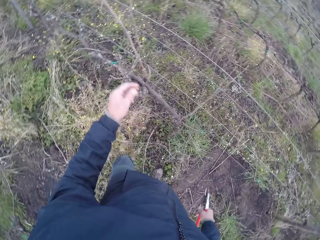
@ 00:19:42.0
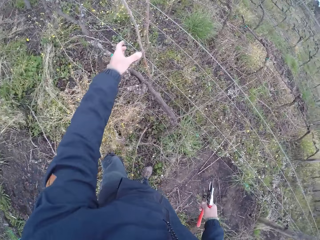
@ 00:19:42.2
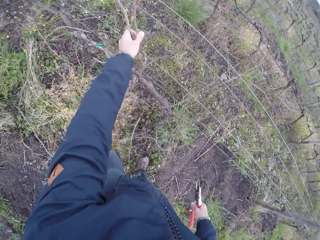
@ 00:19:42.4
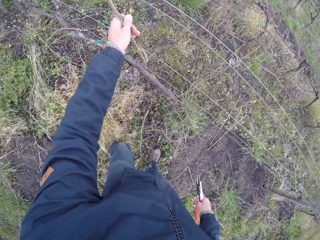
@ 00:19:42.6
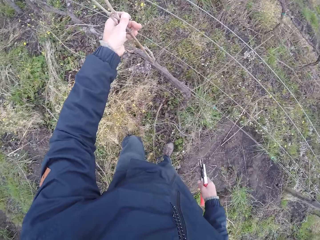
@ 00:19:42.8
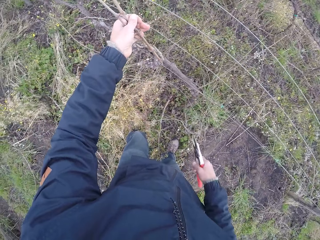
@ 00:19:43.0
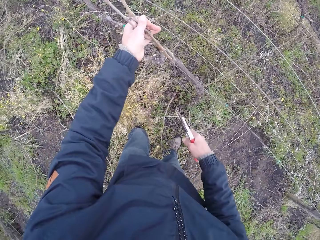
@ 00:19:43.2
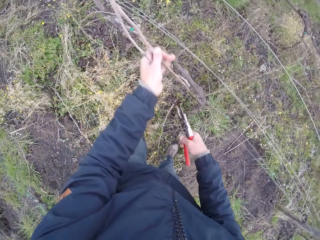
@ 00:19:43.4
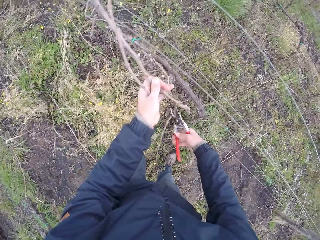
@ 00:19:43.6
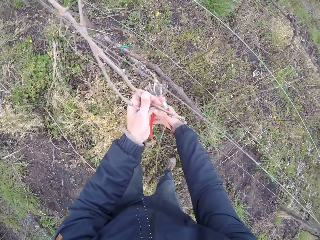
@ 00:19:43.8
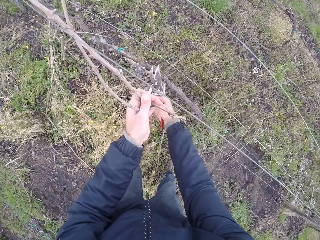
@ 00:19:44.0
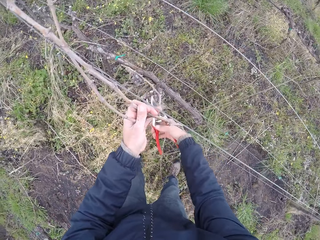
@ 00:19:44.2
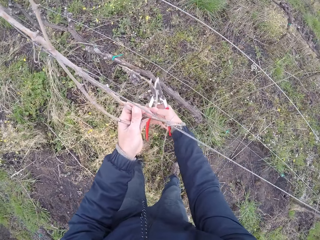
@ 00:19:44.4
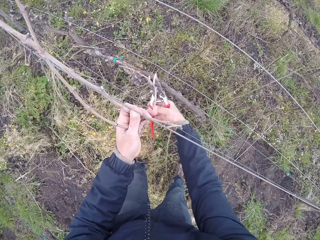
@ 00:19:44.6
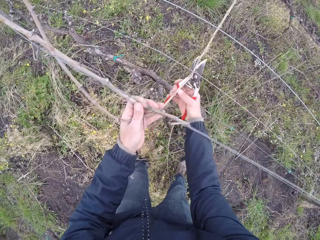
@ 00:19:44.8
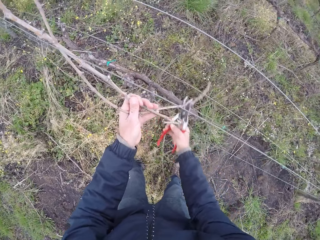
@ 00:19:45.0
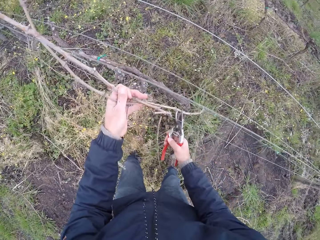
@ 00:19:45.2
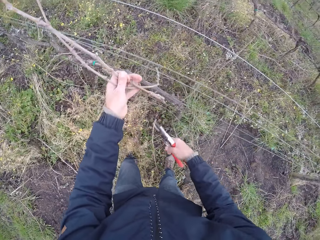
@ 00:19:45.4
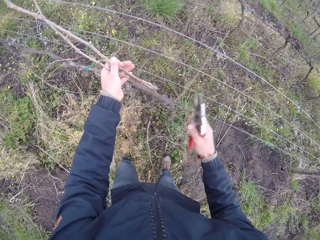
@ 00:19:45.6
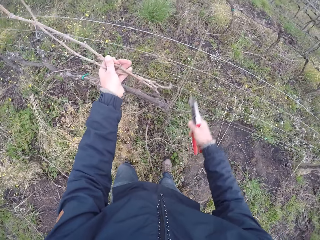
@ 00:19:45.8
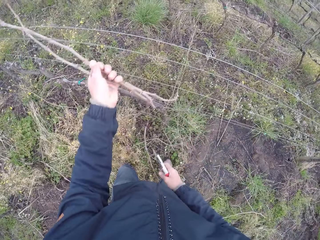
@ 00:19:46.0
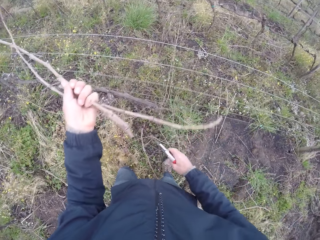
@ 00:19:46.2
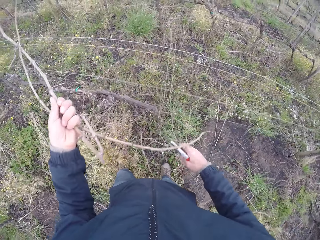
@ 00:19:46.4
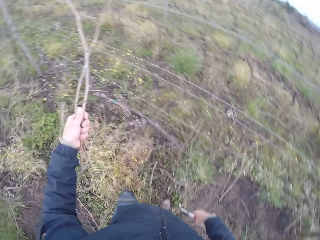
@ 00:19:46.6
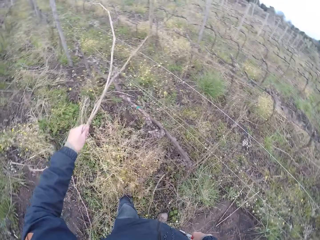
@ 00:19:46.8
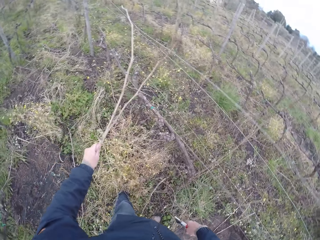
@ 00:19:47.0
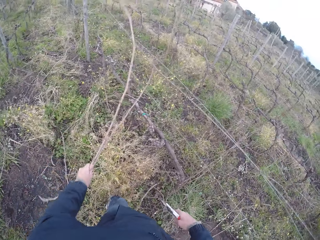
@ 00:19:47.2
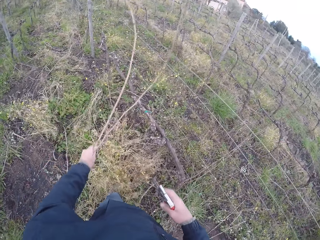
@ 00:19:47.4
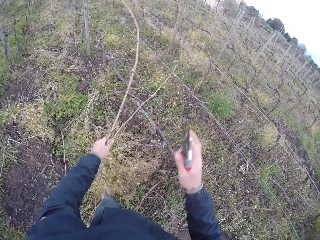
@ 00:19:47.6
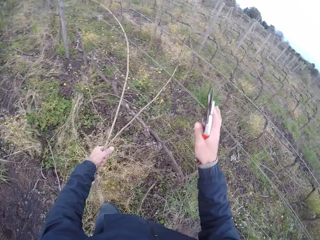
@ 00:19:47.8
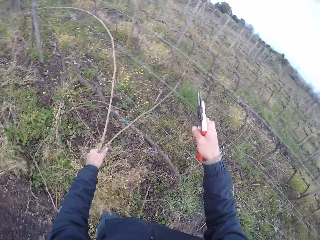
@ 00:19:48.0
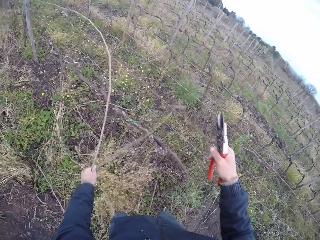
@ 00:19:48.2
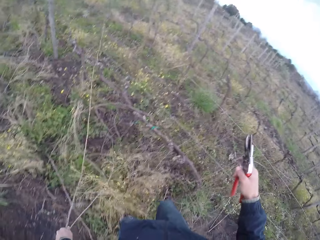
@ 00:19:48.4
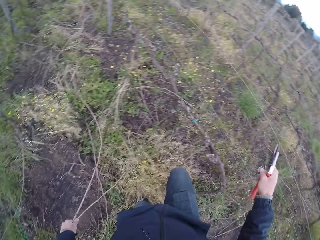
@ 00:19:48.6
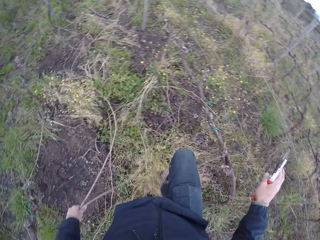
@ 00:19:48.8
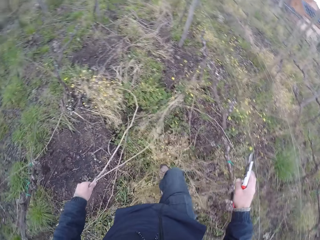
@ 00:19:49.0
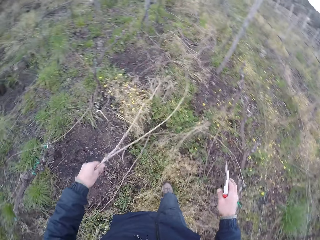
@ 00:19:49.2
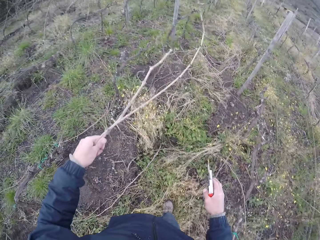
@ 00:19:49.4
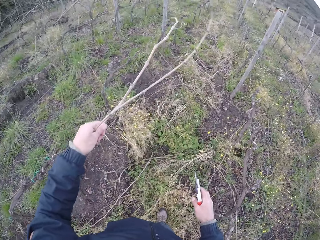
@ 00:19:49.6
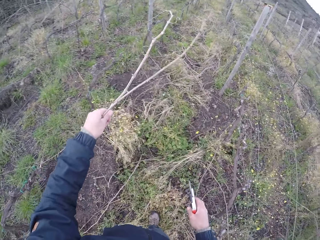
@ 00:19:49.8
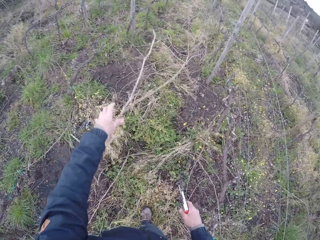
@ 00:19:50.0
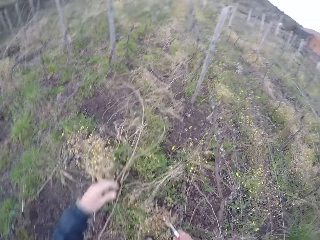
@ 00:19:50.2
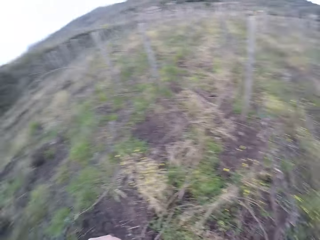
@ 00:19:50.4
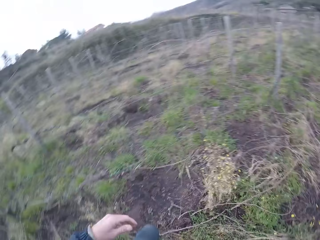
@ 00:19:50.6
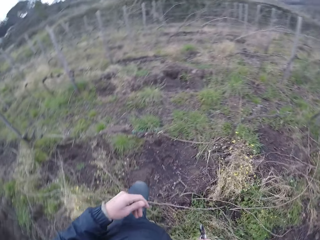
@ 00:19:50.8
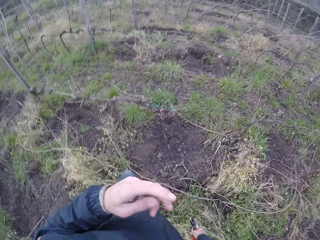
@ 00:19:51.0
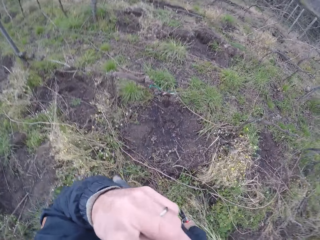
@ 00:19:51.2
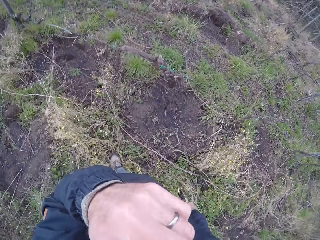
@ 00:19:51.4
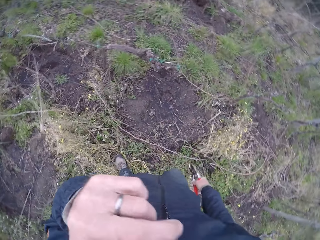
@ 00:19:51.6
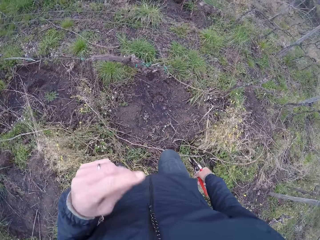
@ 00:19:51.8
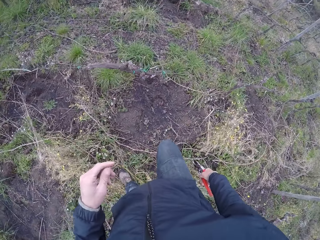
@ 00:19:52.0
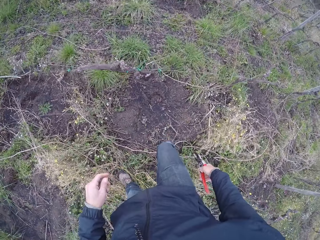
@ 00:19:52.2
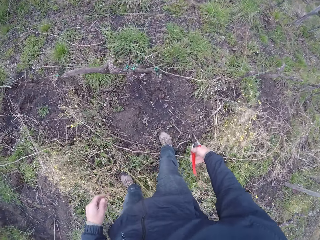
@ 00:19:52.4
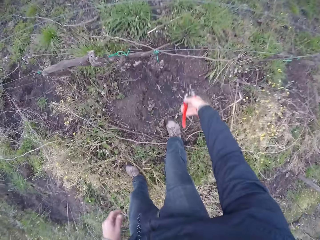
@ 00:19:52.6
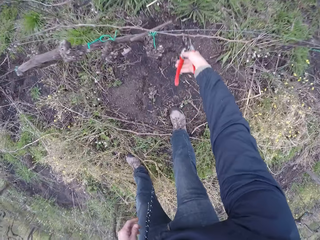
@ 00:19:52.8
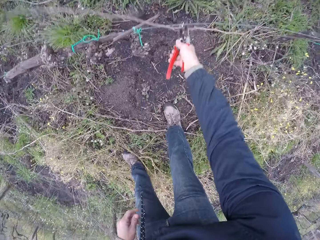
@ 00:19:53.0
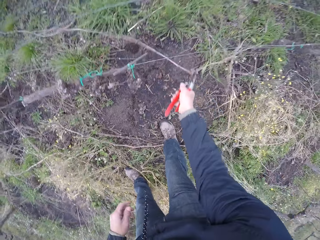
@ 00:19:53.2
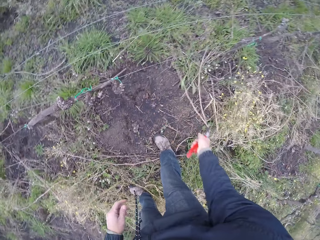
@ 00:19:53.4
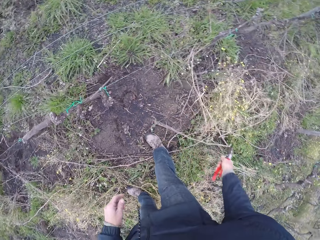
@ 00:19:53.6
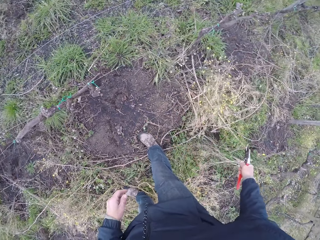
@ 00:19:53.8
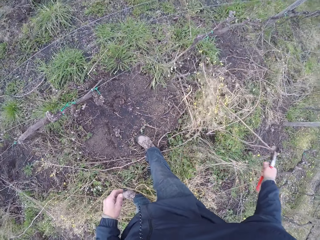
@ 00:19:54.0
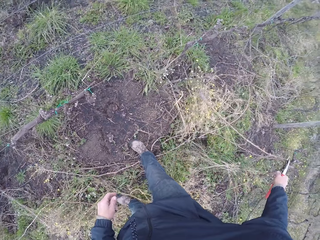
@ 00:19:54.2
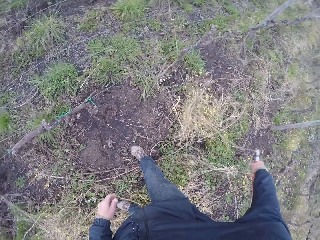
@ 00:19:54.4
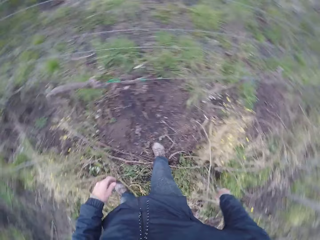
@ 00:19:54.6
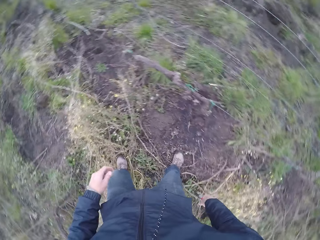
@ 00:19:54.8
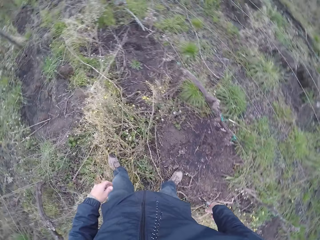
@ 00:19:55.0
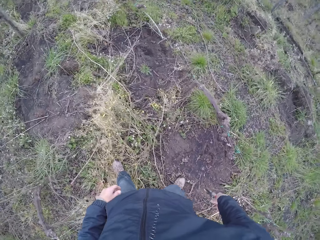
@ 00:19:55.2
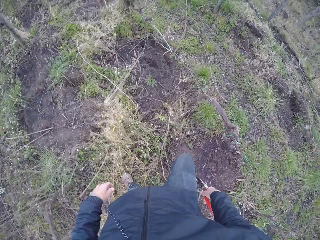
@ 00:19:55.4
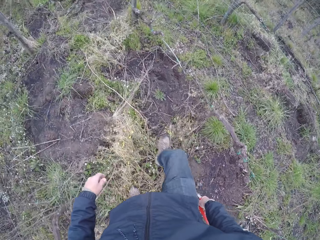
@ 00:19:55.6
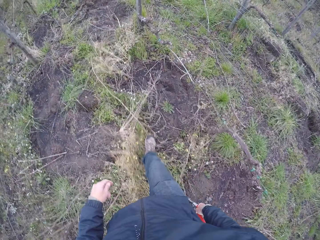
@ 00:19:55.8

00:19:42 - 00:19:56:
The camera wearer throws the twig on the ground with his right hand. He pulls out a pair of twigs from the barbed wire with his left hand. He pulls off the pair of twigs from the barbed wire with the pliers in his right hand. He throws the pair of twigs on the ground with his left hand. He wipes his face with the left hand. He cuts out a twig with the pliers in his right hand.

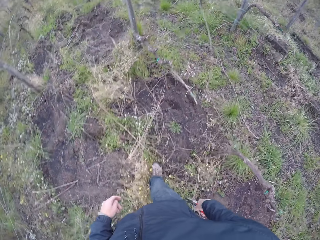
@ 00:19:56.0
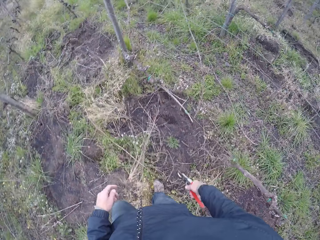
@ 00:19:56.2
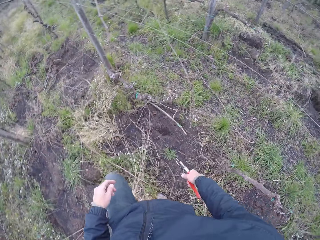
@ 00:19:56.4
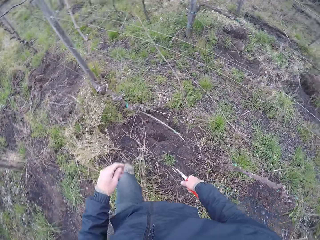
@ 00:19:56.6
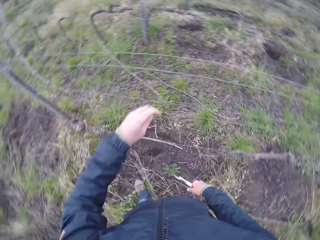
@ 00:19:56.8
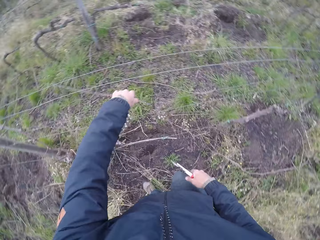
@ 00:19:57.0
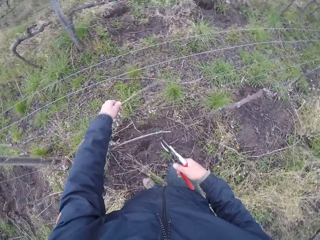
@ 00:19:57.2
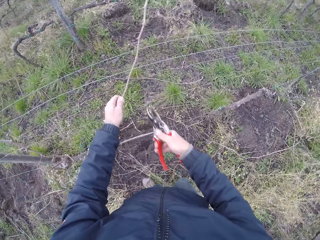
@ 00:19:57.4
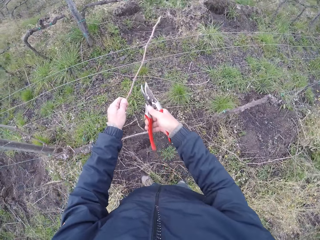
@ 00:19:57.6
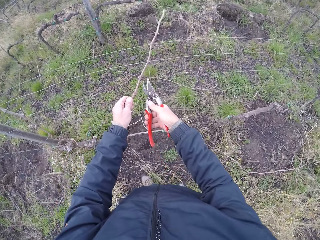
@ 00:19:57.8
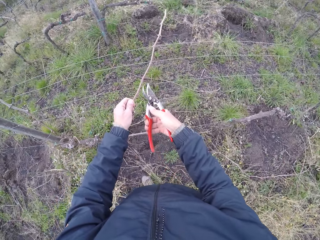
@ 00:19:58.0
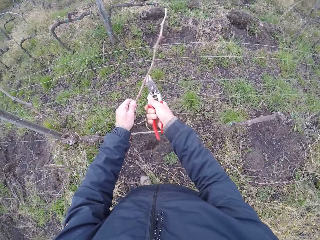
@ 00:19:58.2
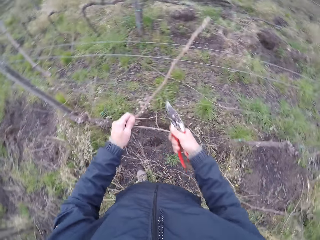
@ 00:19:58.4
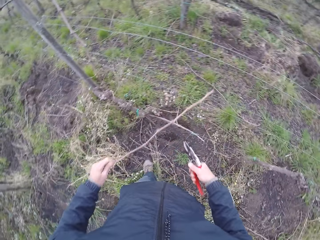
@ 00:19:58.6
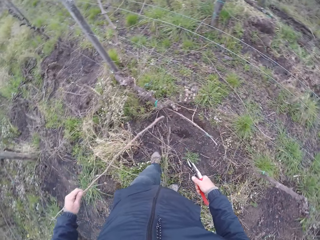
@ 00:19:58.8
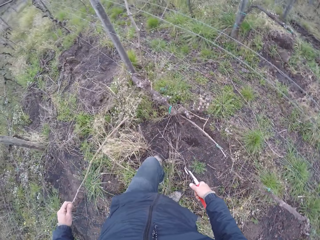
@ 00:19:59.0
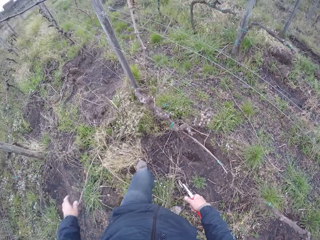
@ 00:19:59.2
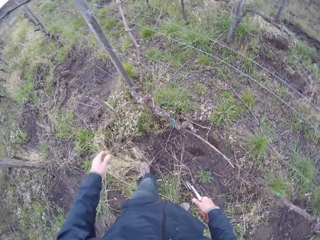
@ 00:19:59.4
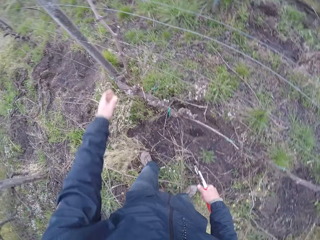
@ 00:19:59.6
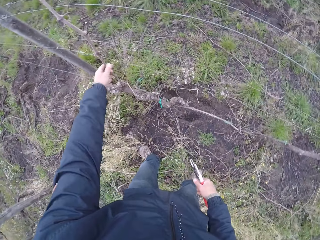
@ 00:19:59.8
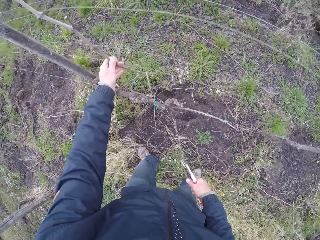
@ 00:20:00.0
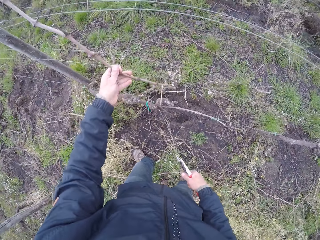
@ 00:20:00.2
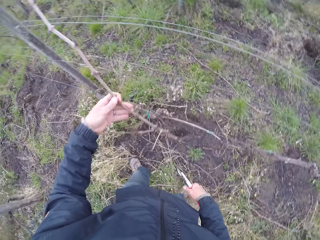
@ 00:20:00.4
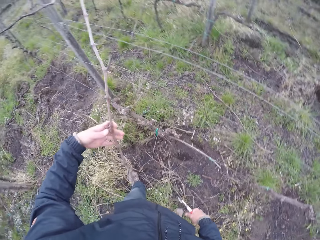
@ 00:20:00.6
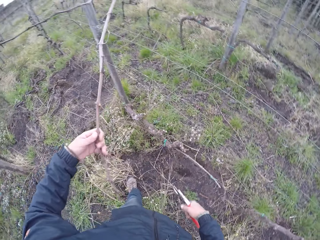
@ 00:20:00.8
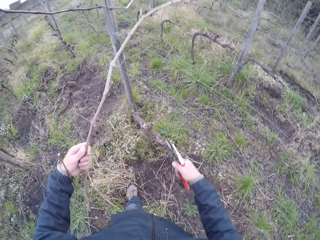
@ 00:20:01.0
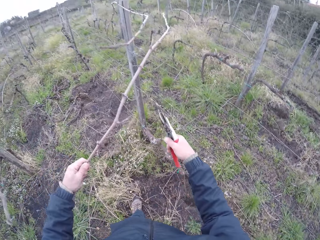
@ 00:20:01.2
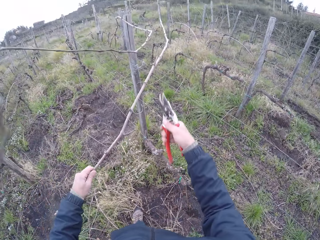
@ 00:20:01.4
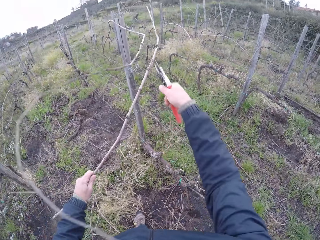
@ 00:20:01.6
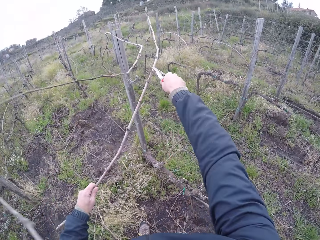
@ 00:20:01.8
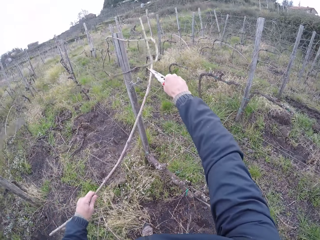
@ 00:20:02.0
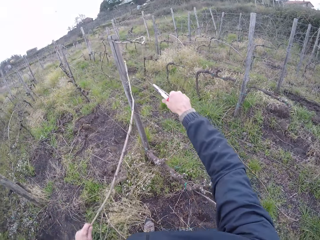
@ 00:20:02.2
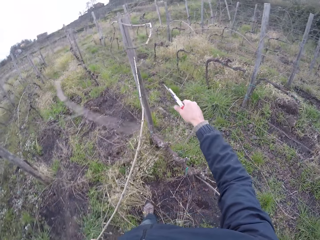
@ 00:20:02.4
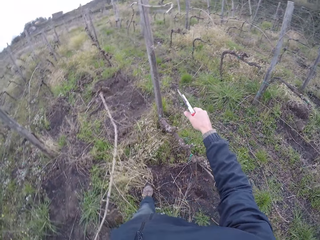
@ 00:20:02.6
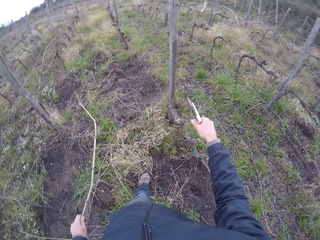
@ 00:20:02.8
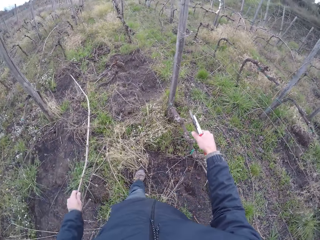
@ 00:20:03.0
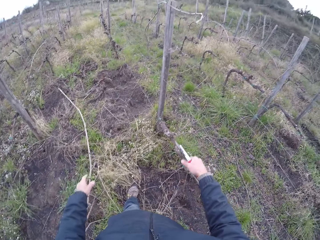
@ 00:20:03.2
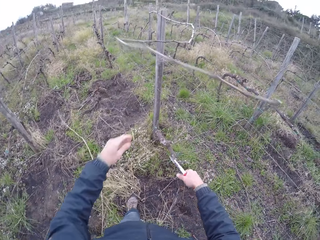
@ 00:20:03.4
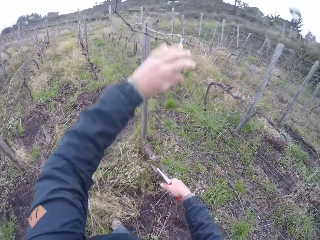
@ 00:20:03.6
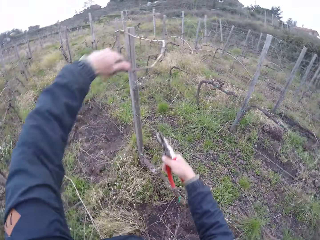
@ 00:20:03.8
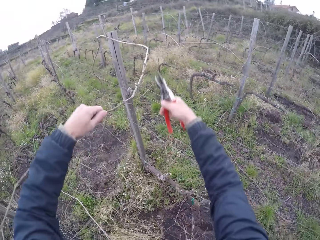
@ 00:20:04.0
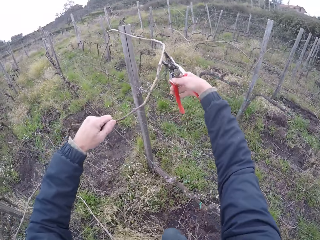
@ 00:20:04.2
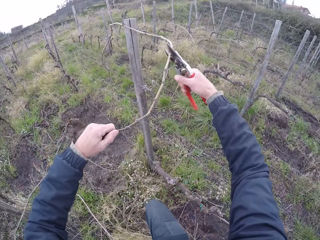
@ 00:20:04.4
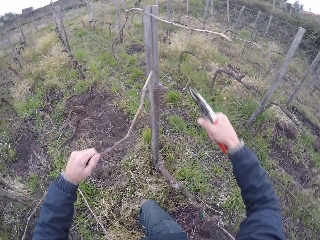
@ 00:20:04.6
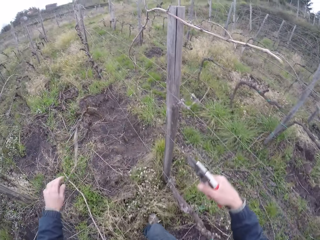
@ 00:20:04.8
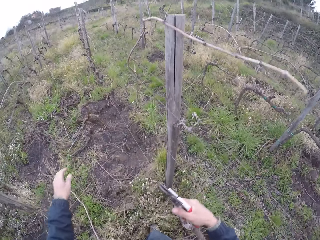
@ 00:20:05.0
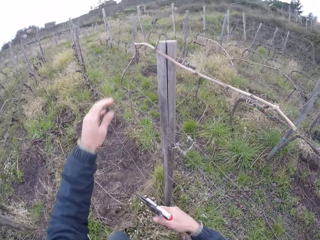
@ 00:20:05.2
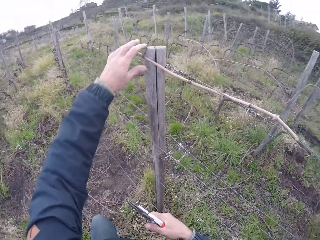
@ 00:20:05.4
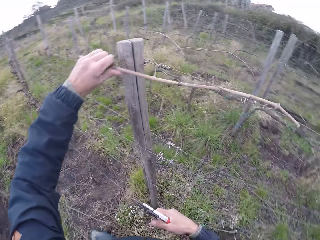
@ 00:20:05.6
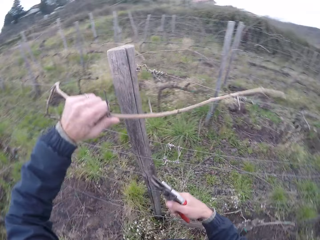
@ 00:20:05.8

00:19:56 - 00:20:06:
The camera wearer holds a twig with his left hand. He adjusts the twig on the fence. He cuts the twig with the pliers in his right hand. He throws the twig on the ground. He picks a twig from the fence with his left hand. He cuts the twig with the pliers in his right hand. He throws the twig on the ground with his left hand. He picks a twig with his left hand. He cuts the twig with the pliers in his right hand. He throws the twig on the ground with his left hand.
